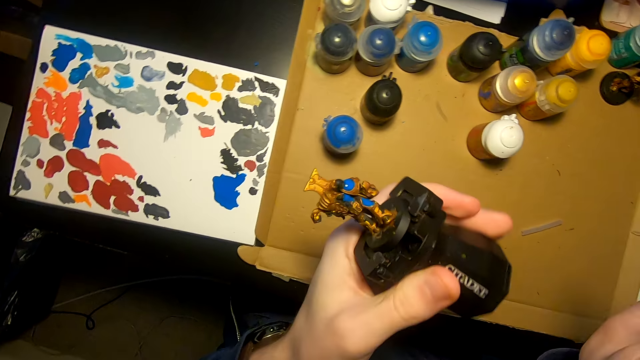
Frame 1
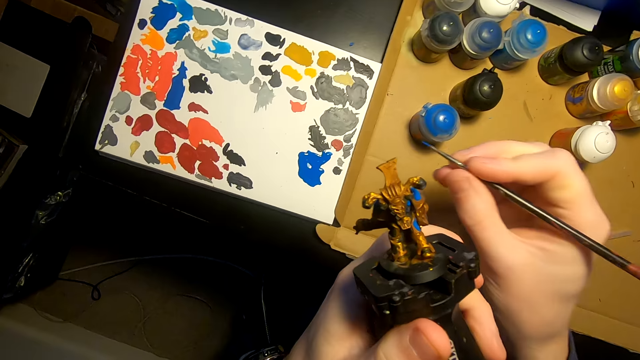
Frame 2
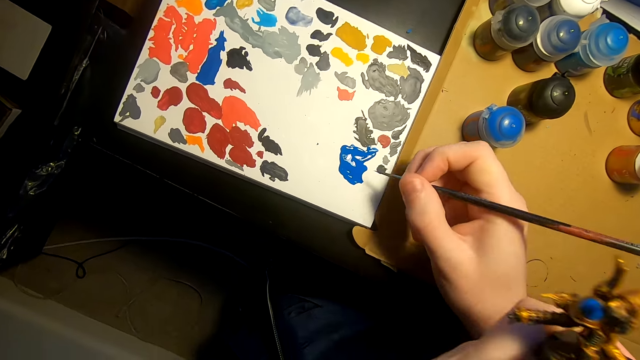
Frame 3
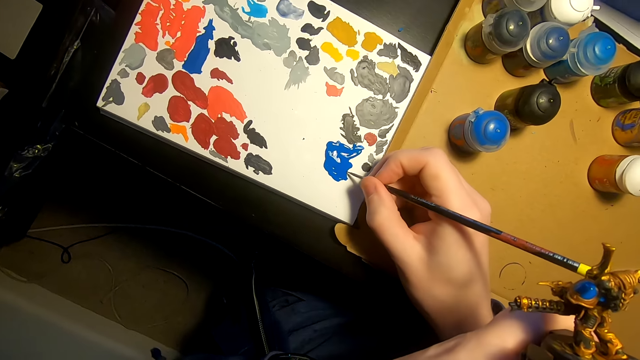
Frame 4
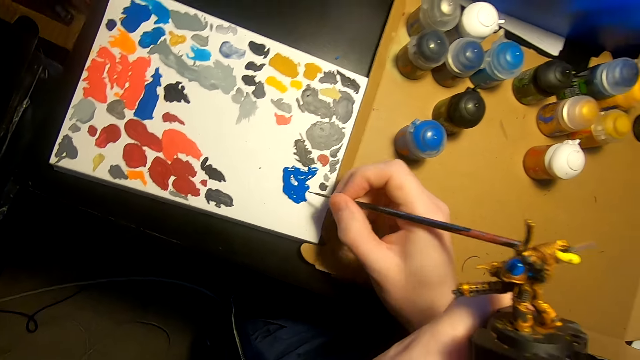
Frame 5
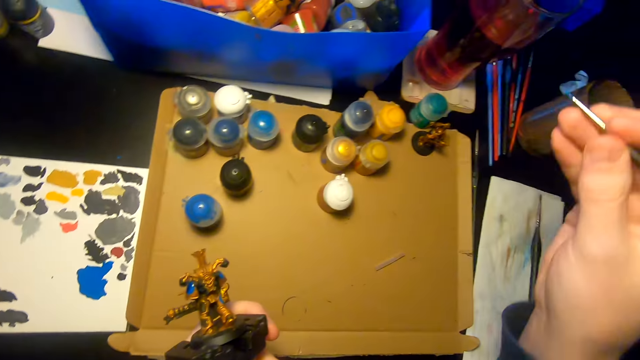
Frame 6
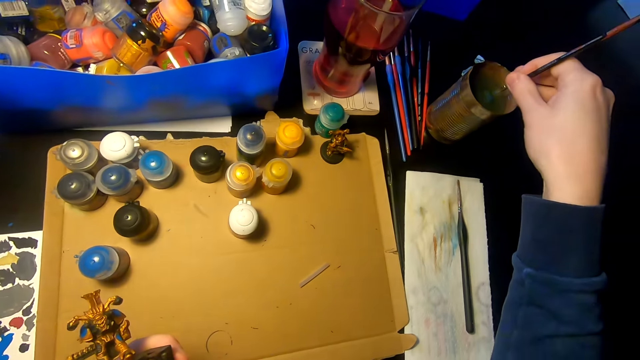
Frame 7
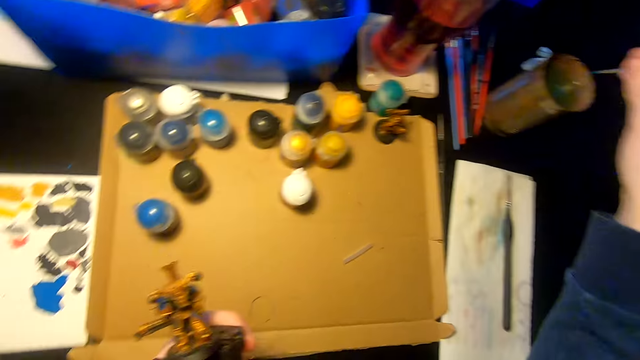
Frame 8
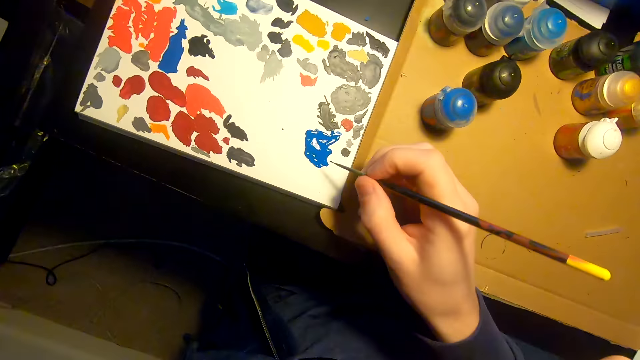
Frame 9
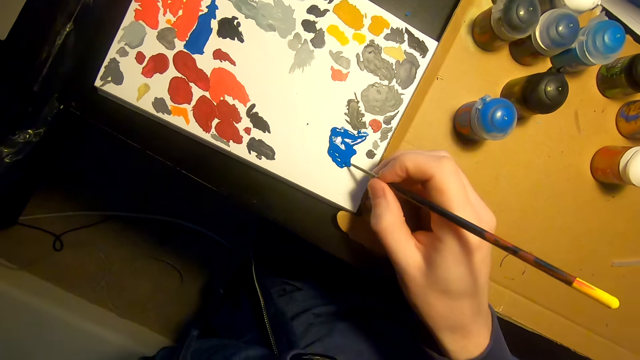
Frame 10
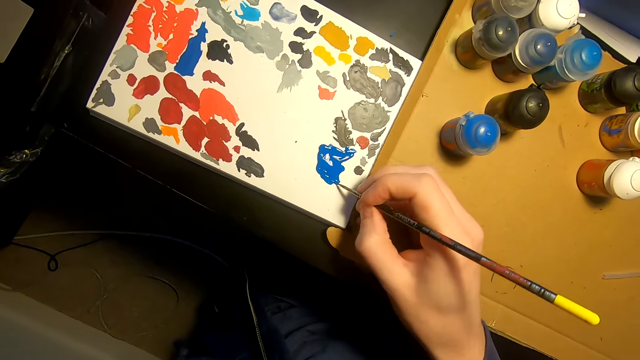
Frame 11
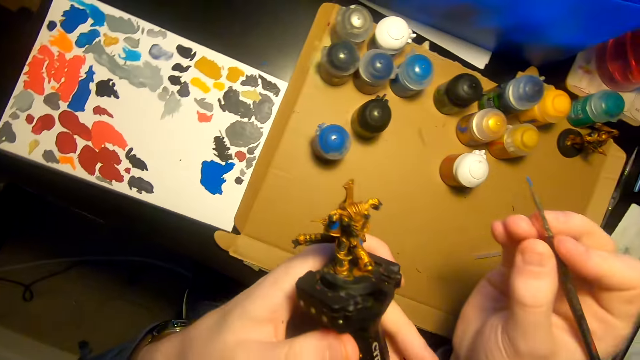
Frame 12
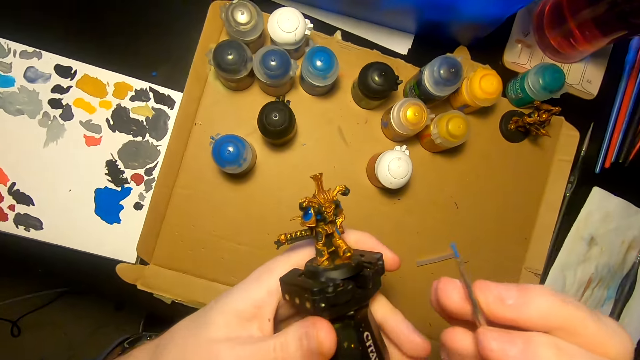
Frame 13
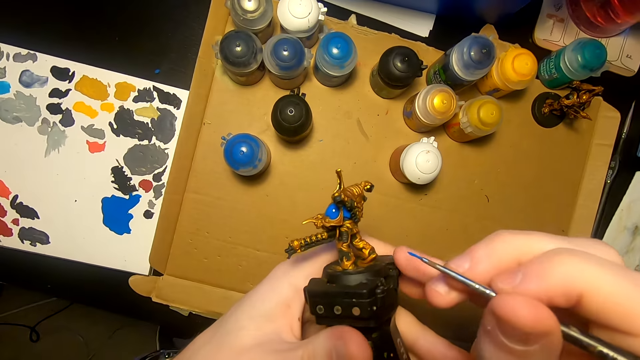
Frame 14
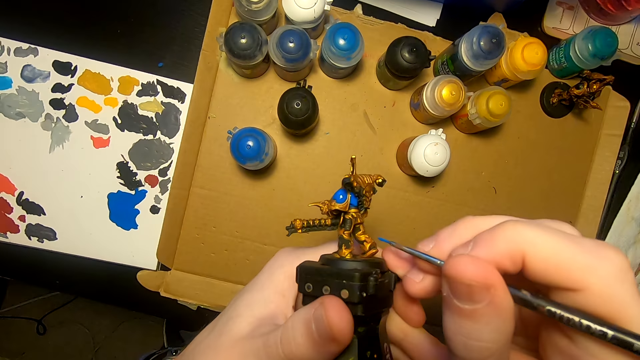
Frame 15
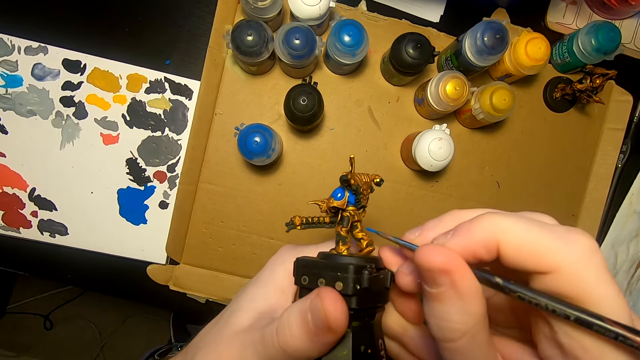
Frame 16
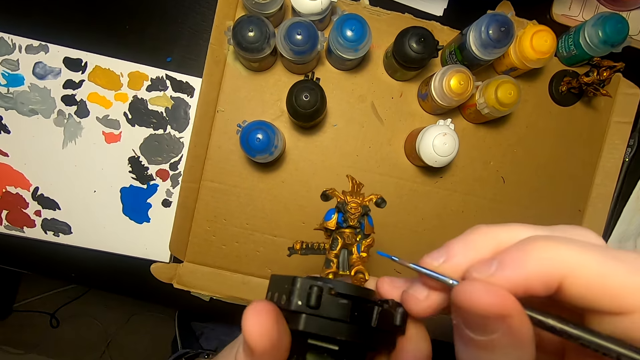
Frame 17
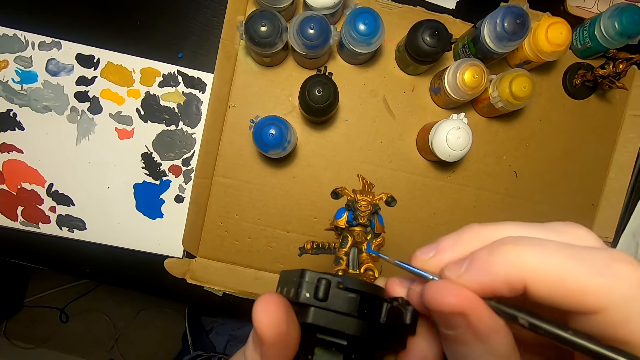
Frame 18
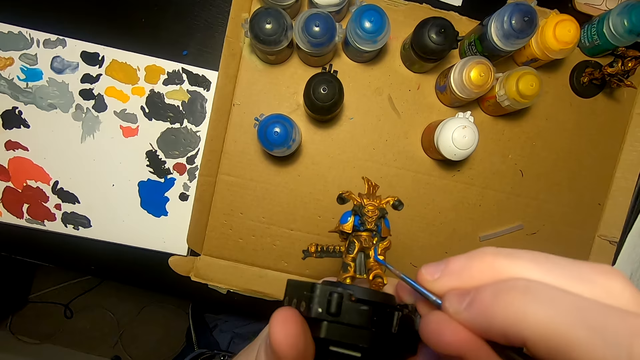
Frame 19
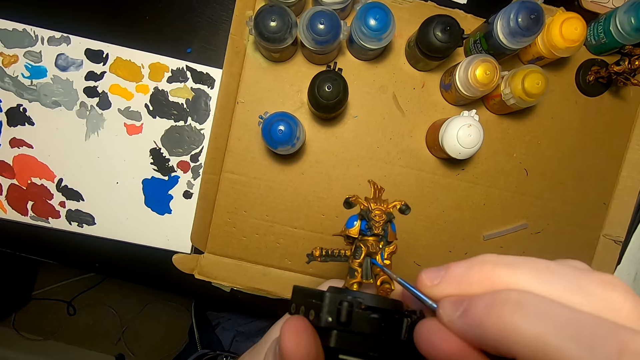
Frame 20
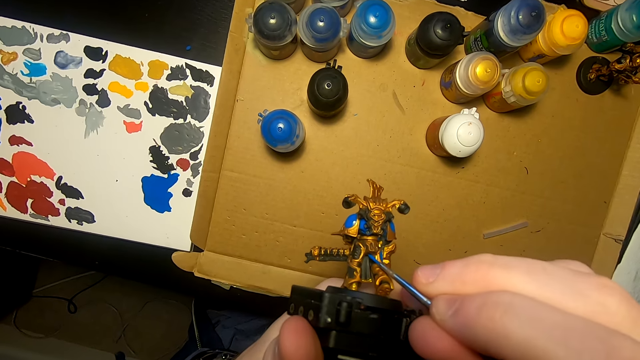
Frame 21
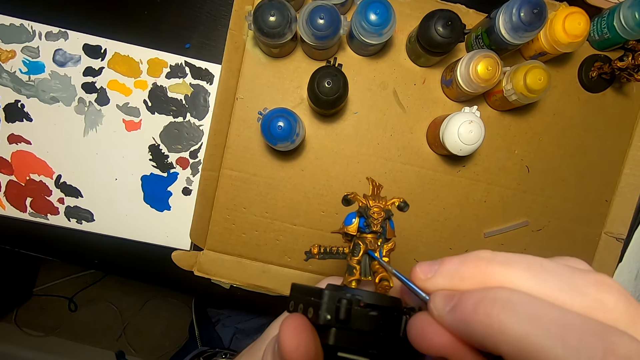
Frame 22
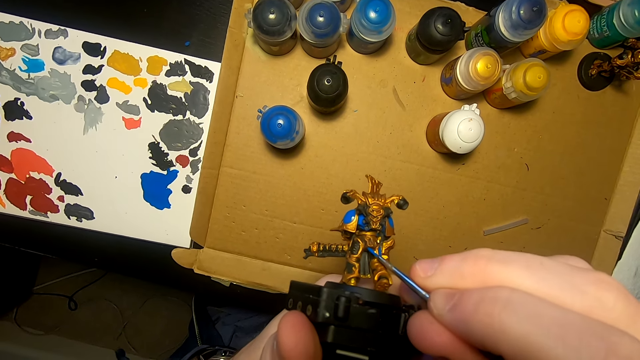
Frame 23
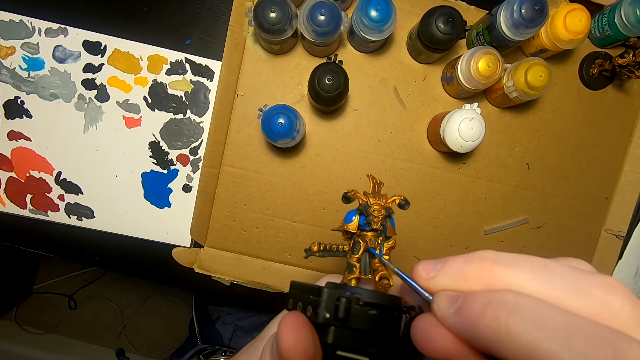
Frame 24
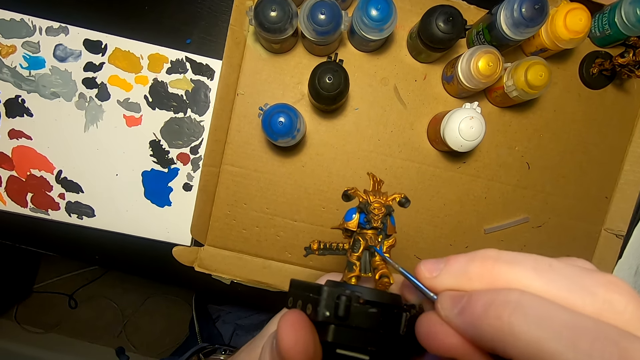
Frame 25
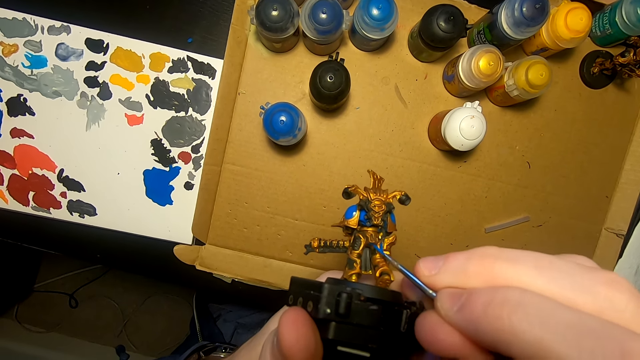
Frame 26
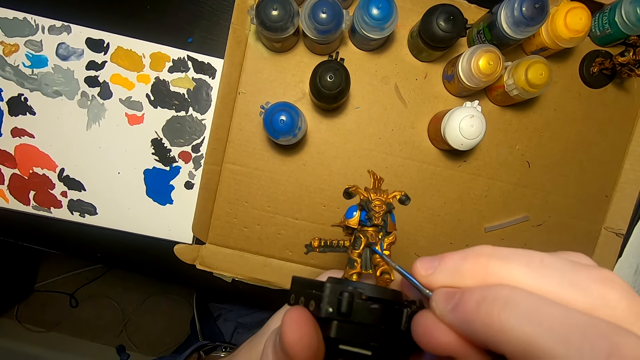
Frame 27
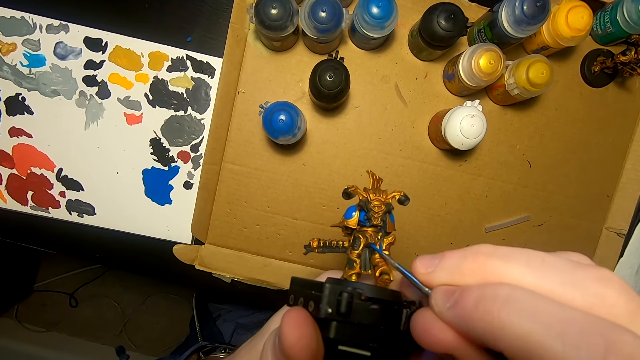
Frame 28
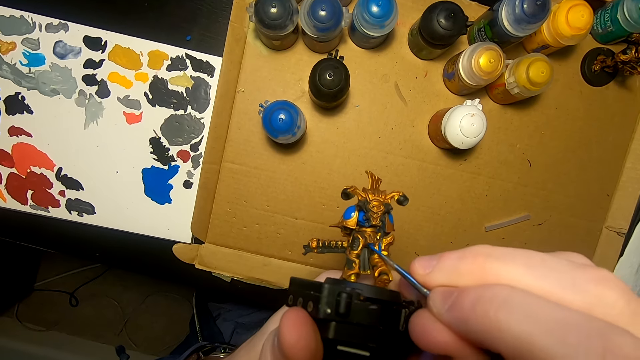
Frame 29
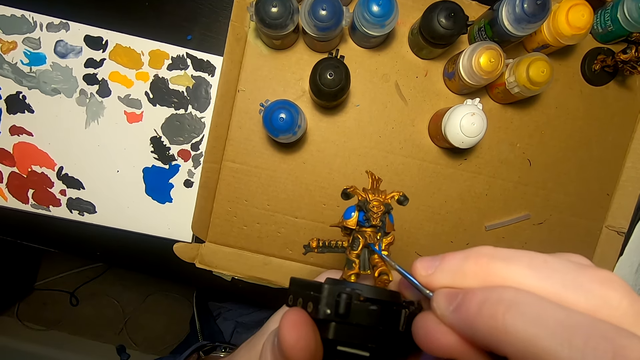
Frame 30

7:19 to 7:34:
The camera wearer dips the paint brush in the paint. They dip the paint brush in a tin of water. They dip the paint brush in the paint. They paint the model sculpture with the painting brush. They apply paint on something.

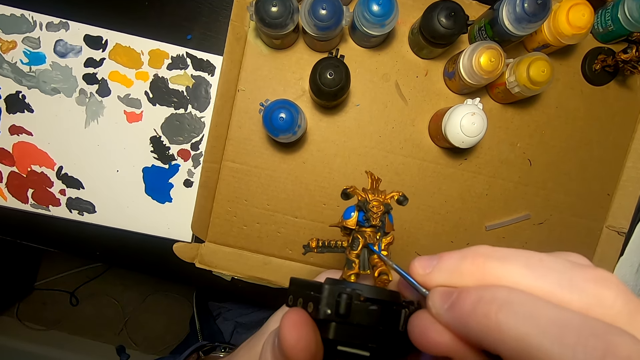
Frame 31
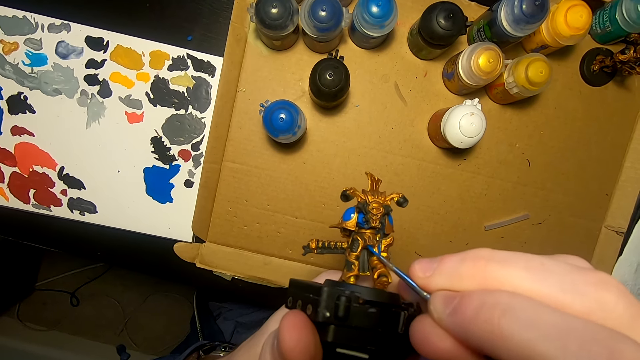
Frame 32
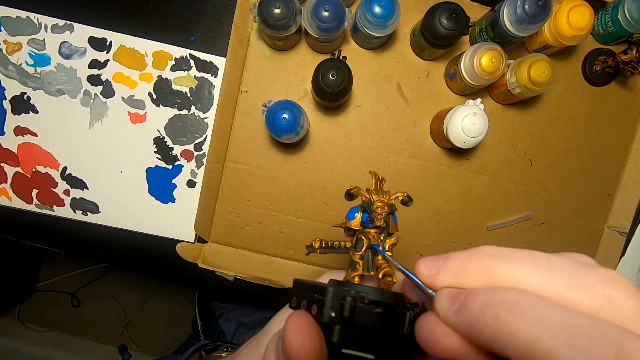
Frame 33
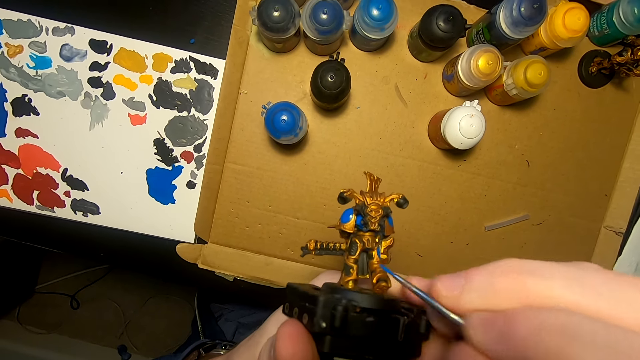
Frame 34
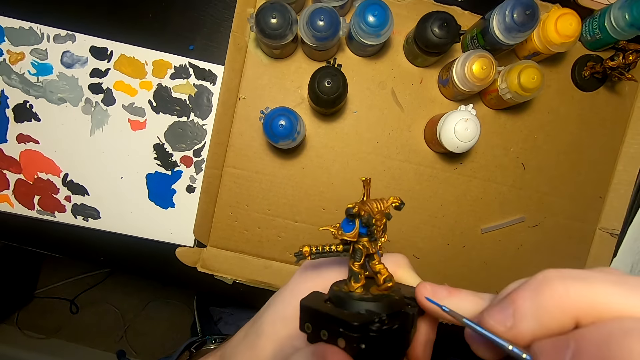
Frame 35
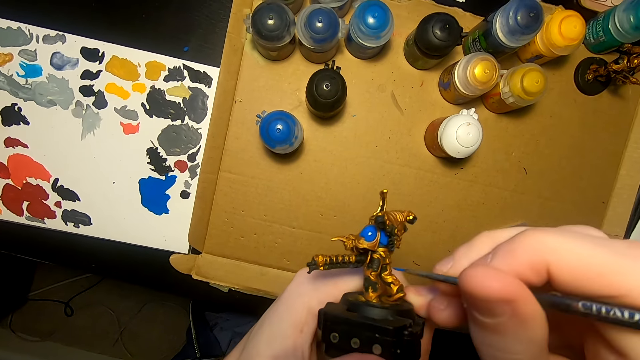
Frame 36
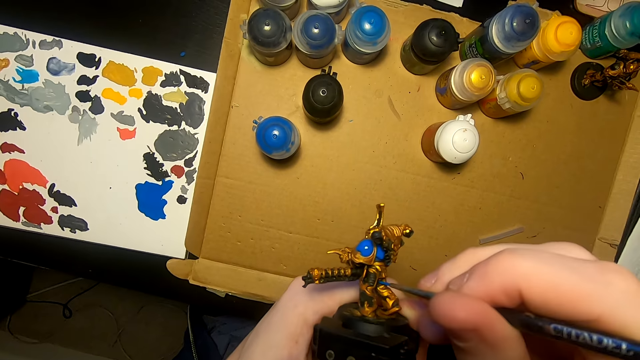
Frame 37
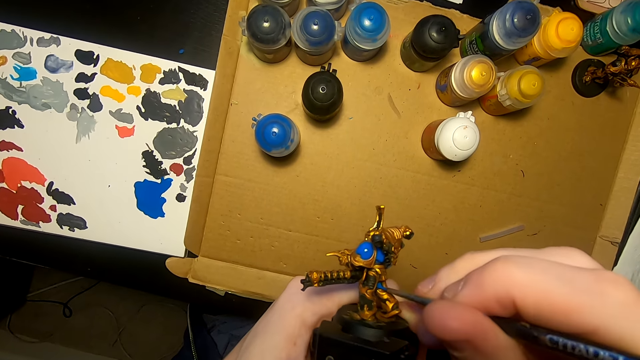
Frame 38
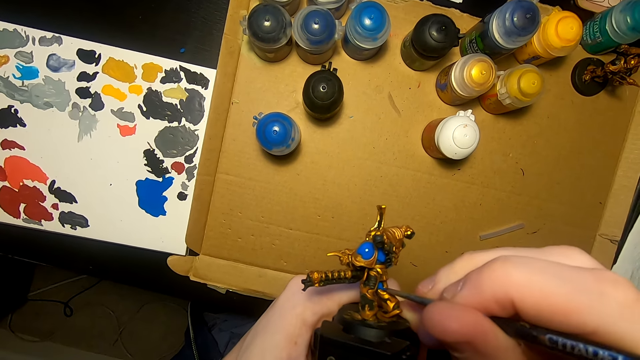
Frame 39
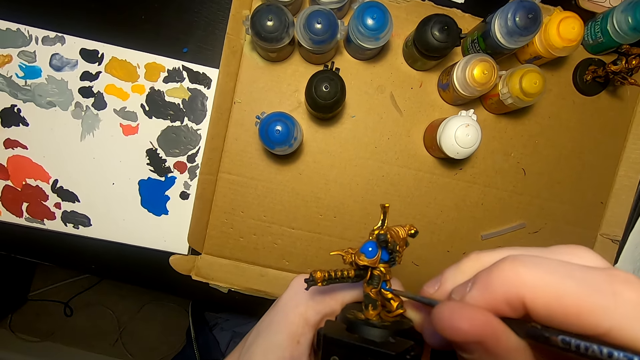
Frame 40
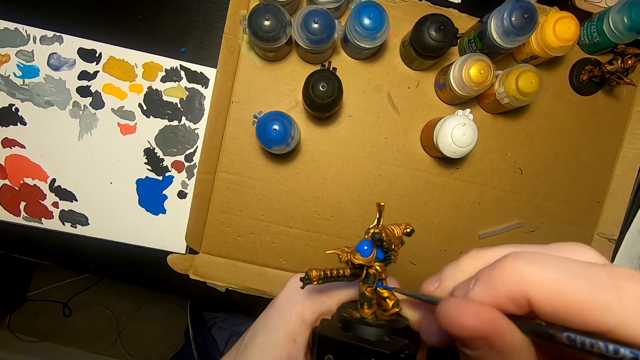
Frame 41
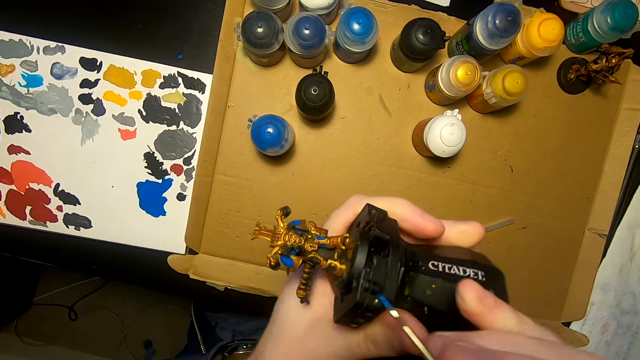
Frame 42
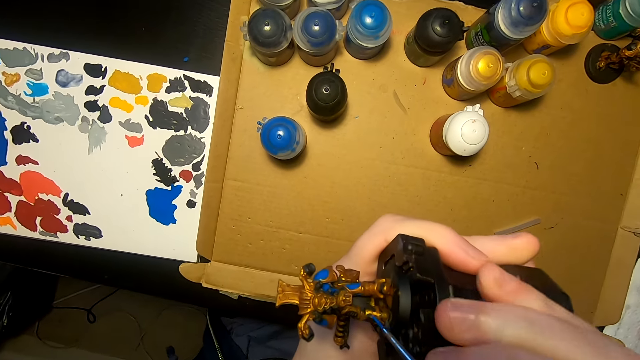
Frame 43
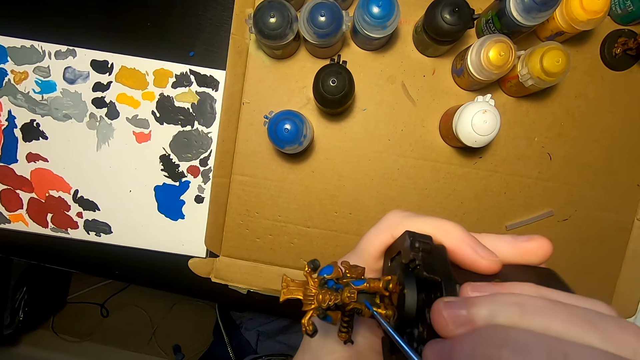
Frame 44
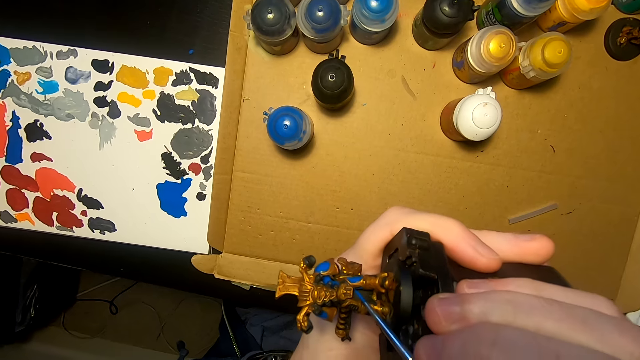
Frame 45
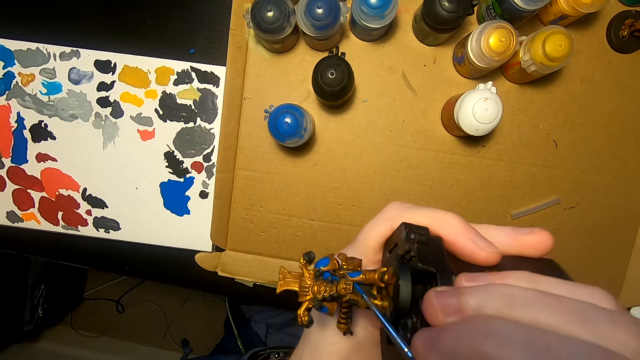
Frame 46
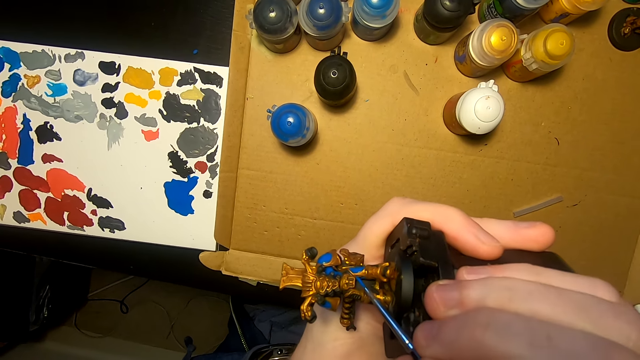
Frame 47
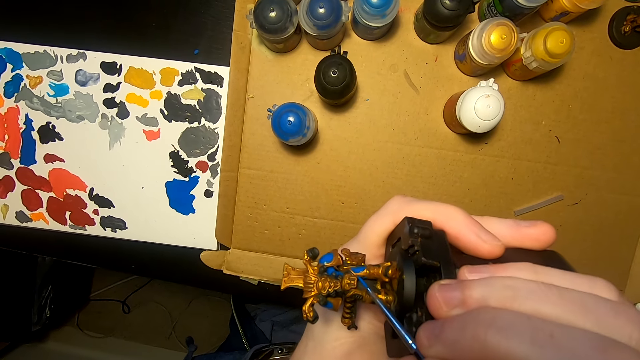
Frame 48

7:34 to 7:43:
The camera wearer turns the model sculpture. They paint the model sculpture with the painting brush.
